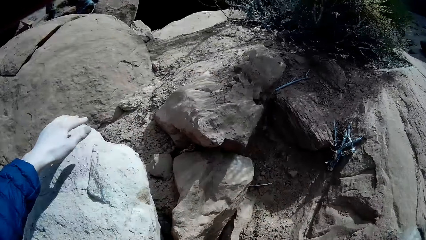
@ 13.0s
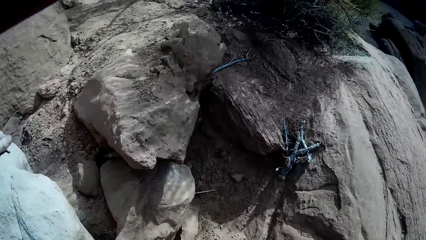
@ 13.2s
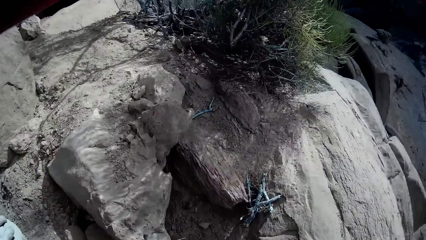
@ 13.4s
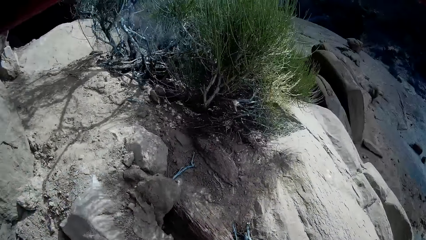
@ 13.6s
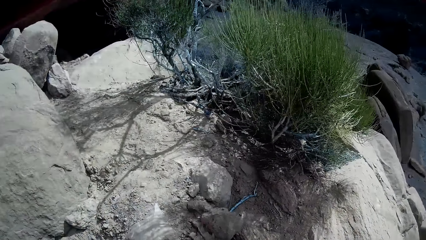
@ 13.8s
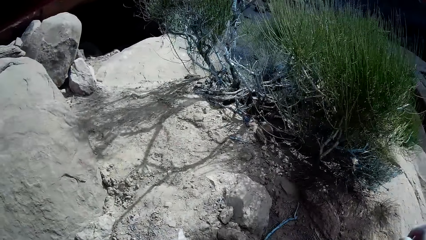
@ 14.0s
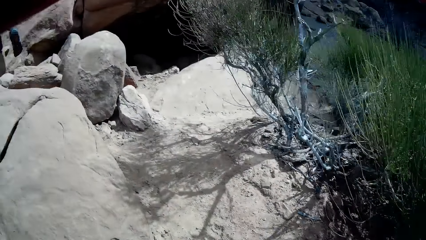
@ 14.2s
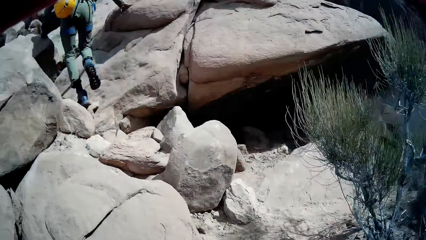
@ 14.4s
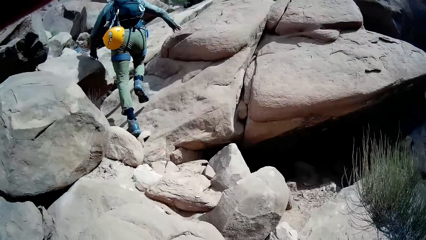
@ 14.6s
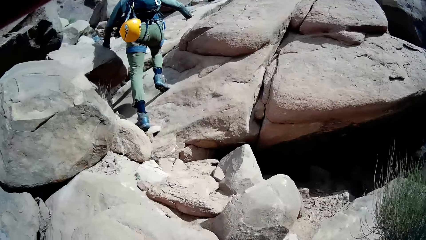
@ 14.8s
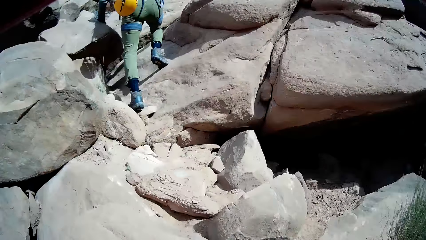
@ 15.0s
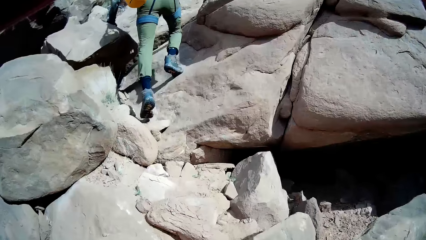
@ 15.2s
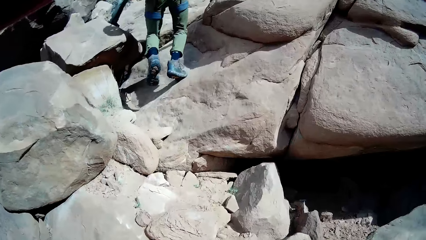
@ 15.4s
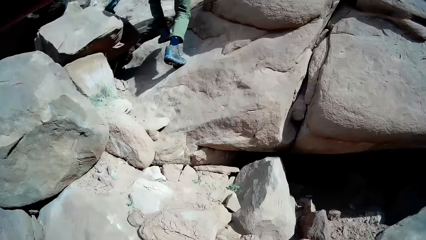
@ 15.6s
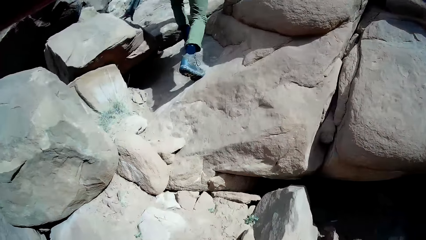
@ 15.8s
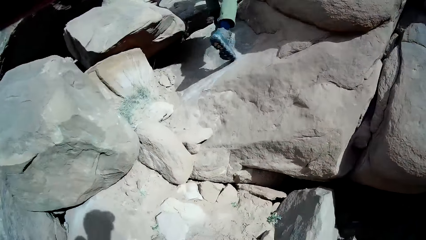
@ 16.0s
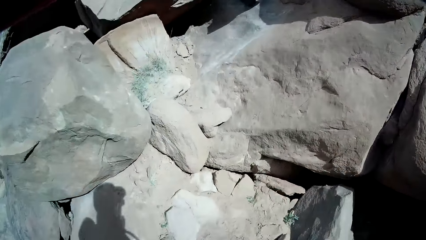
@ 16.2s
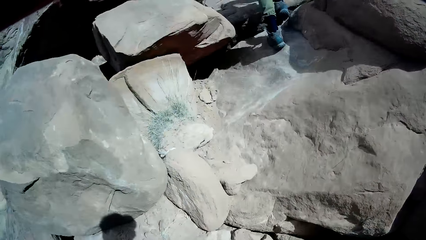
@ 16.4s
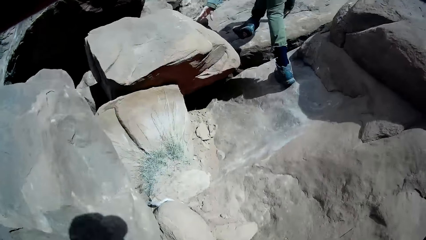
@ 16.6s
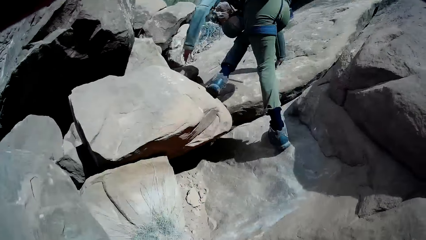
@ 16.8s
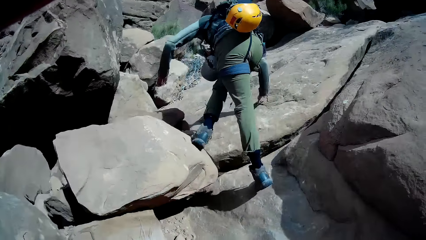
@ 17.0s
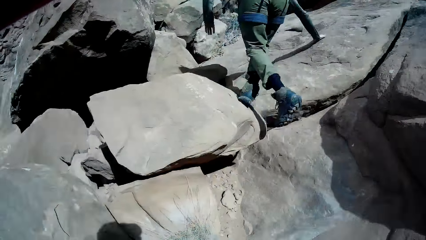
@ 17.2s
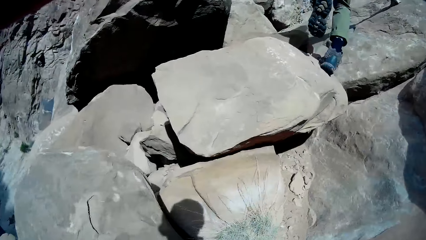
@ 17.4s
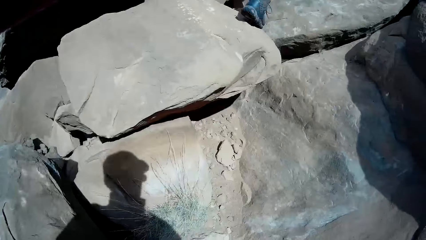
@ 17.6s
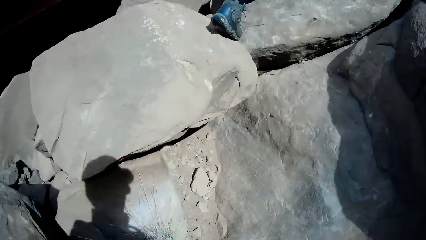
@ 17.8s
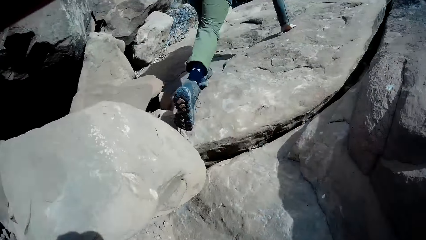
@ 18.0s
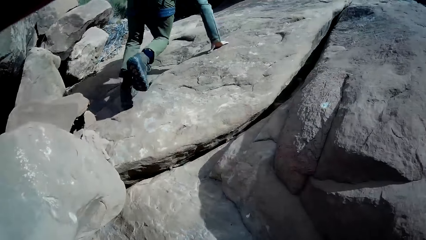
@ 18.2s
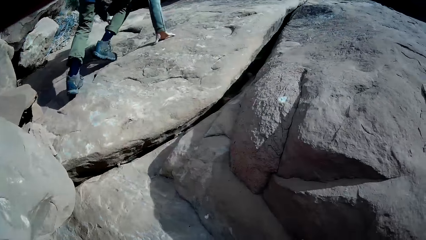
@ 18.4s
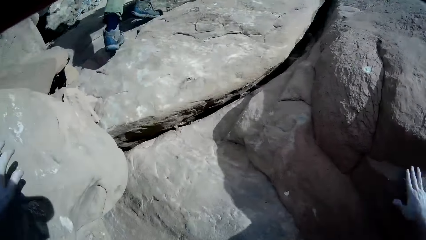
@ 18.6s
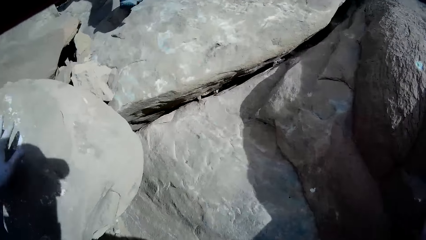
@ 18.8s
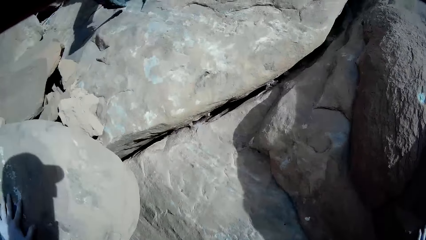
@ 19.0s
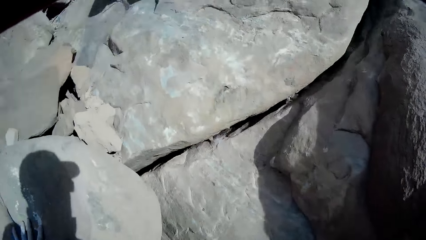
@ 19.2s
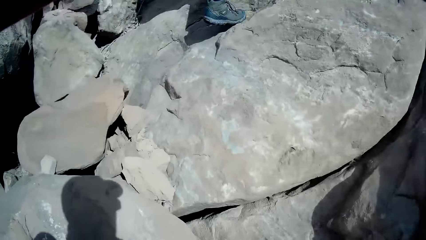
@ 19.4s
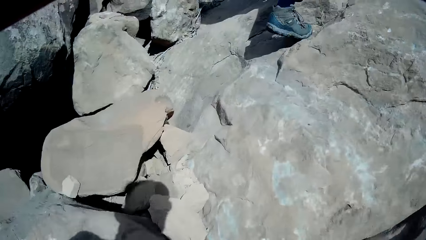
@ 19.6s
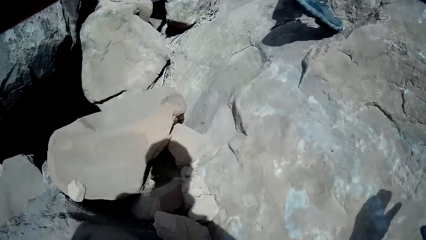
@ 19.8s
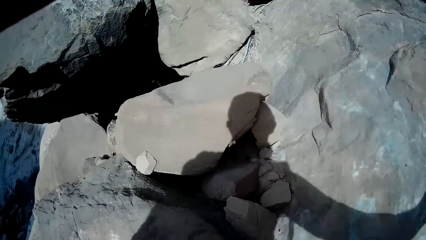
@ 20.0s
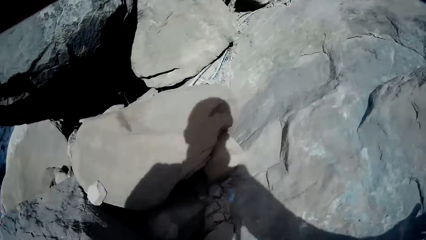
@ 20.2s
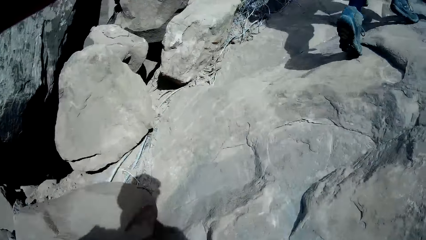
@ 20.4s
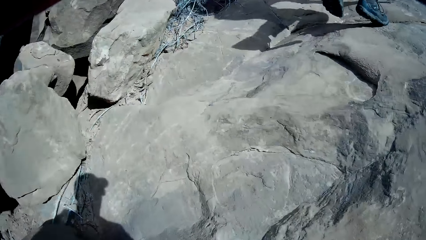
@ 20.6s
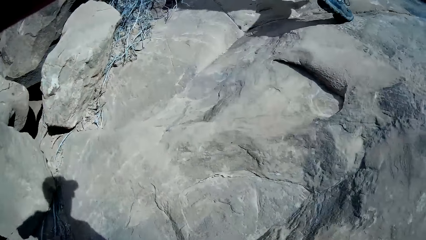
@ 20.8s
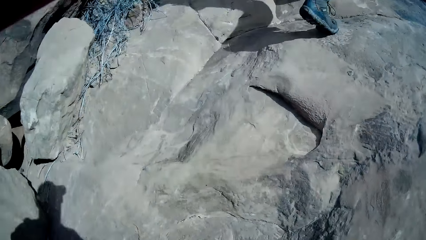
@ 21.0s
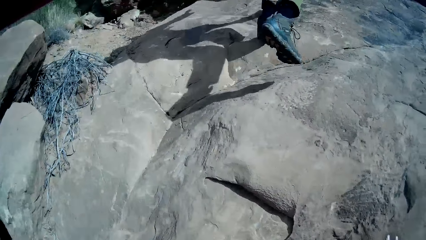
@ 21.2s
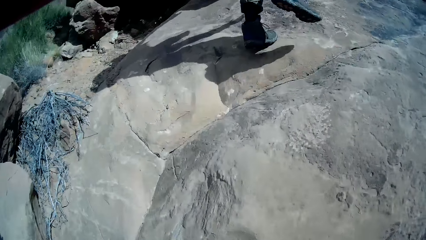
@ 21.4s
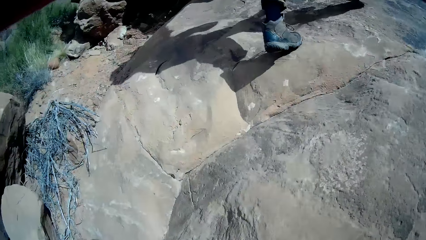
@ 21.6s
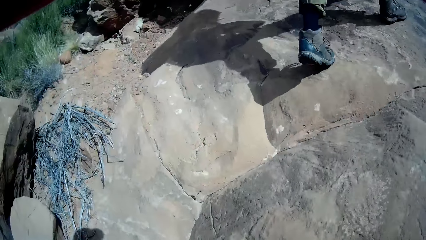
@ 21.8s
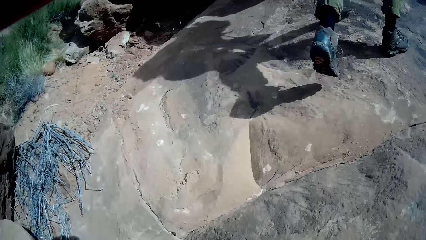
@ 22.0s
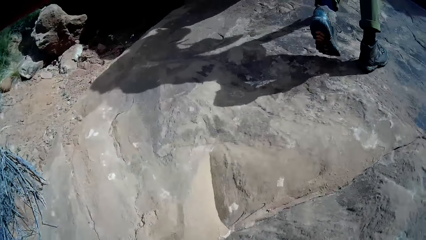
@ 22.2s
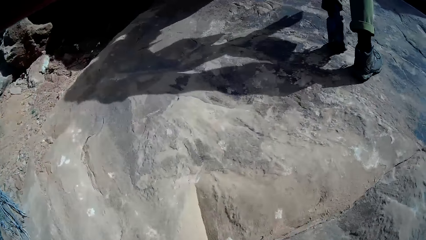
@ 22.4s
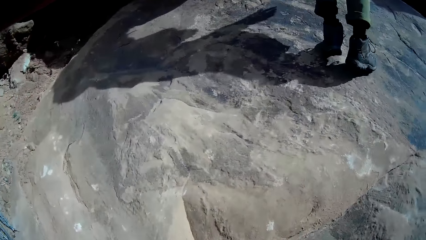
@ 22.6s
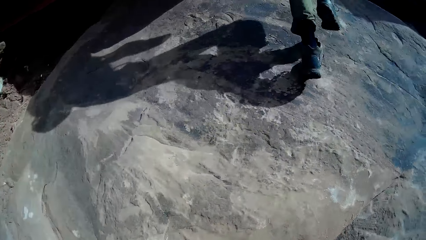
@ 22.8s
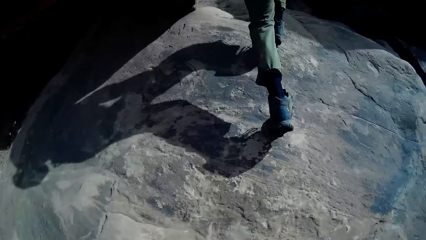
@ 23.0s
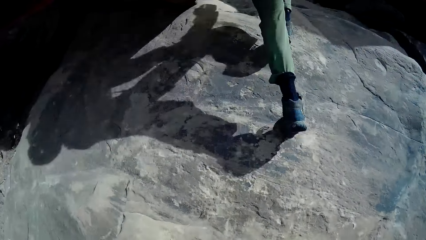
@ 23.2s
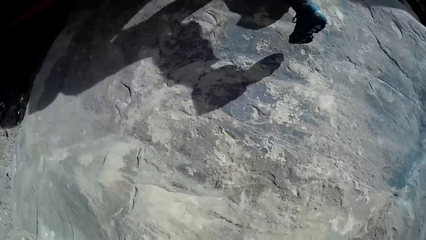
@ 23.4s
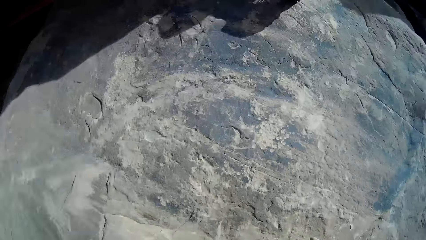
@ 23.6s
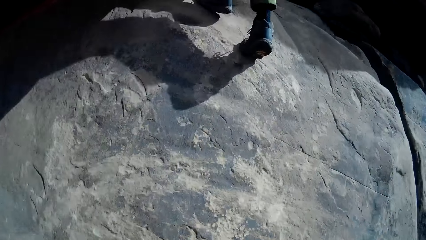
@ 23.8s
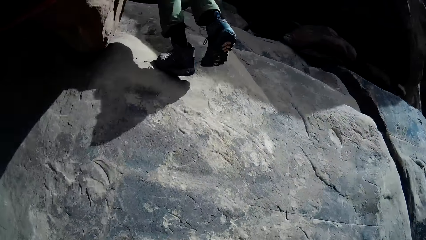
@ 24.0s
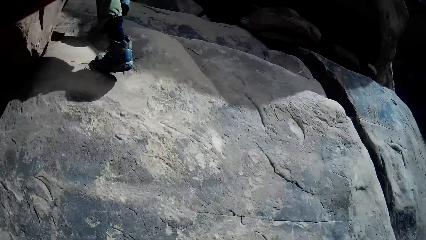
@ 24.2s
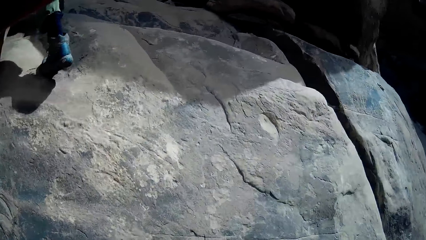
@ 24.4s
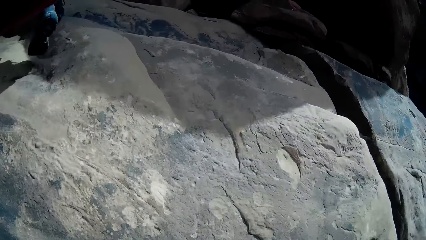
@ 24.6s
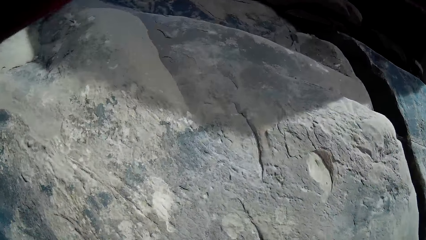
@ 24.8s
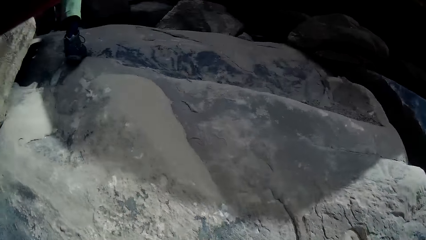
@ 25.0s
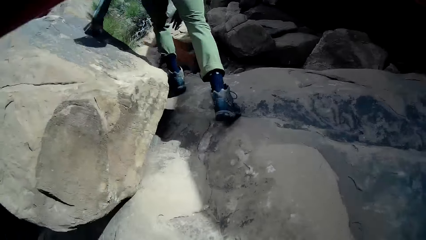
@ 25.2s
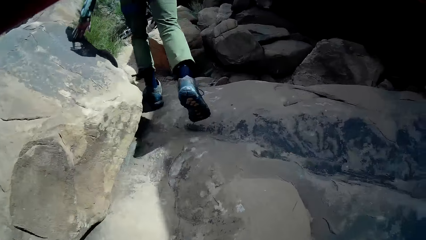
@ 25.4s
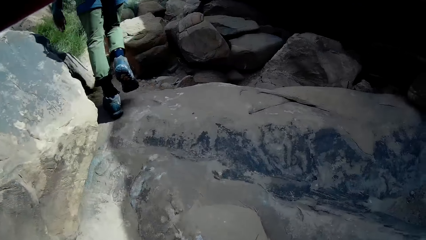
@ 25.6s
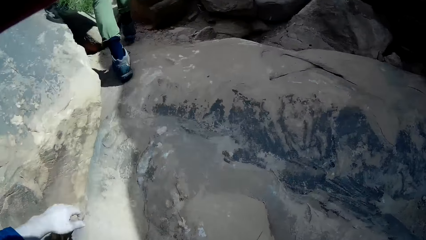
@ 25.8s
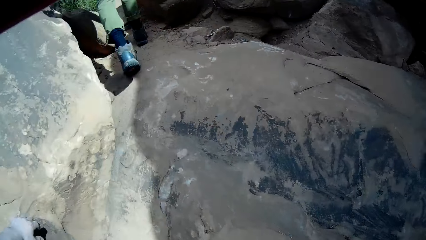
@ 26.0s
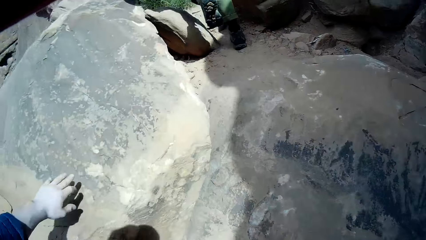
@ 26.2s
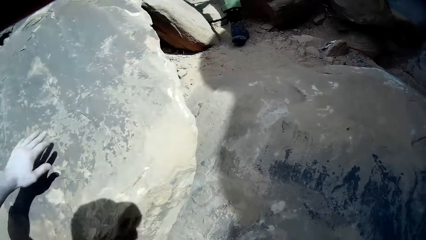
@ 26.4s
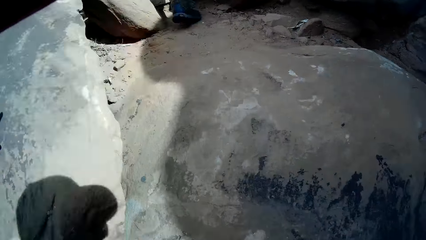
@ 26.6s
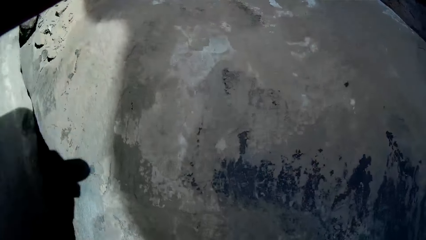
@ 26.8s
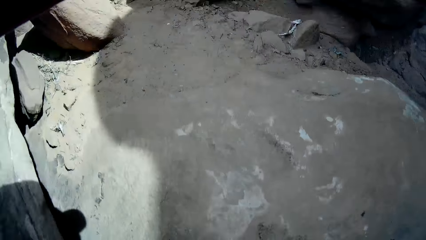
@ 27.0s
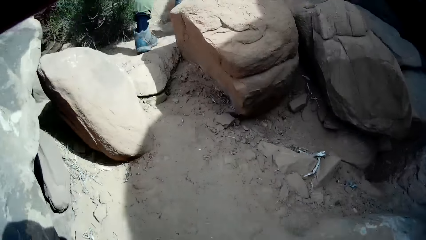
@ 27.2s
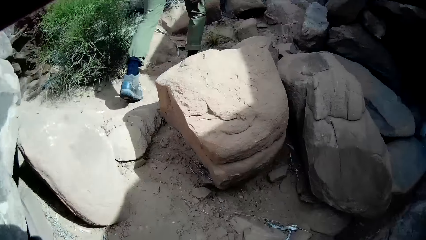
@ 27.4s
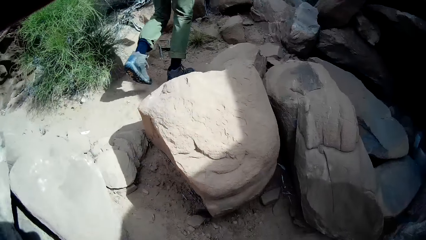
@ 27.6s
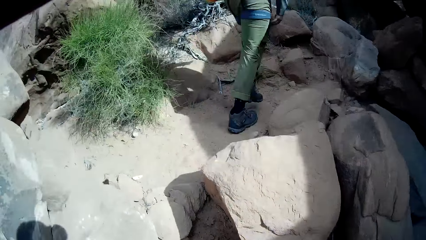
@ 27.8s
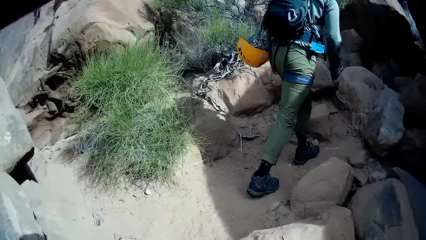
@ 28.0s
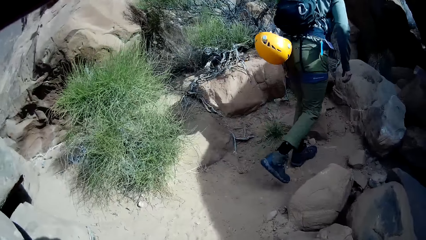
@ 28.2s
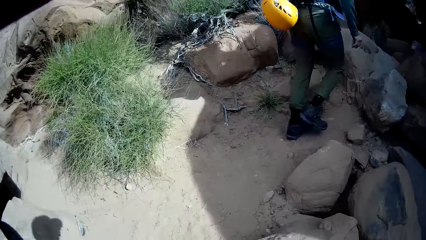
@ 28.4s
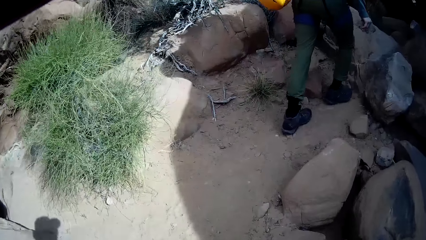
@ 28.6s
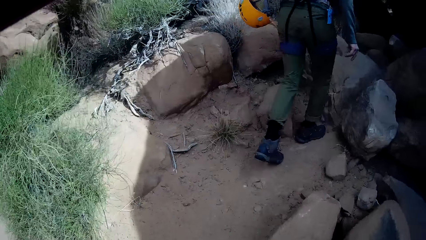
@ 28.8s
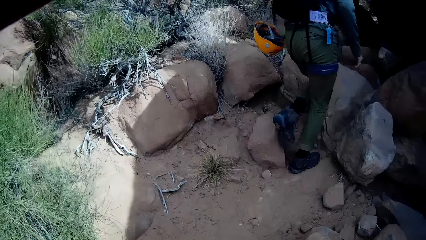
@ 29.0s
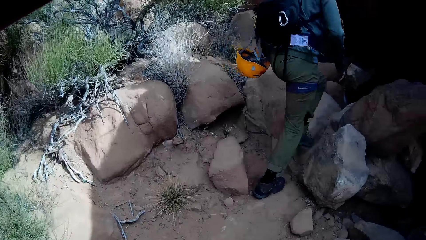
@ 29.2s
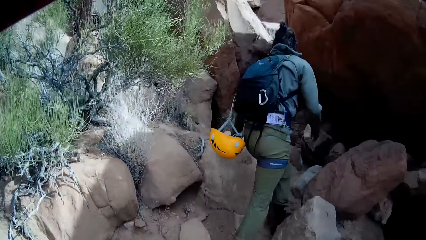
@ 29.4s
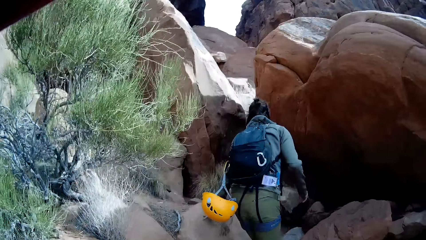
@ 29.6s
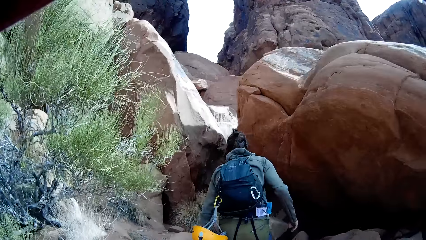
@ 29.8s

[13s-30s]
A lady climbs on a rocky mountain. The camera wearer holds a rock by the left hand. The lady climbs on the rocky mountain.
